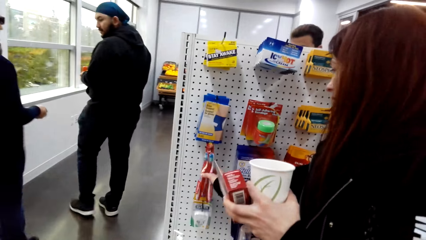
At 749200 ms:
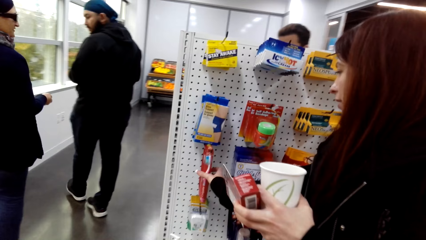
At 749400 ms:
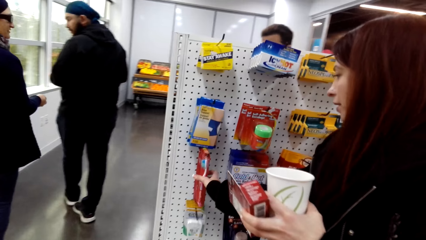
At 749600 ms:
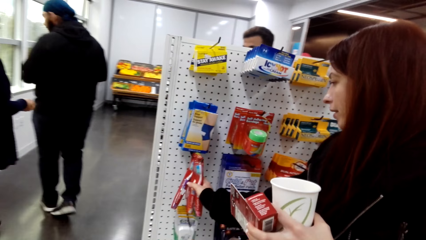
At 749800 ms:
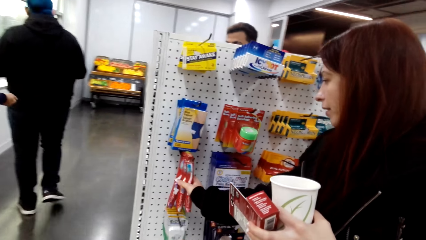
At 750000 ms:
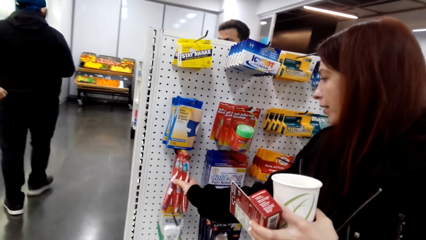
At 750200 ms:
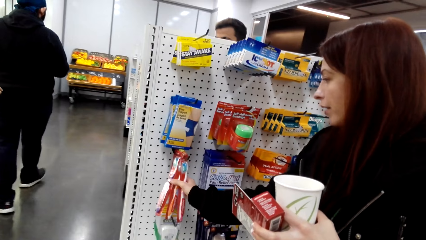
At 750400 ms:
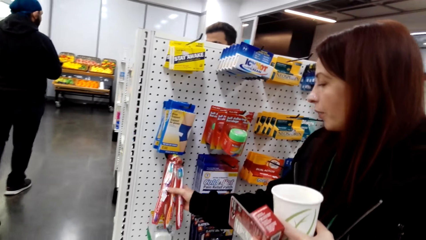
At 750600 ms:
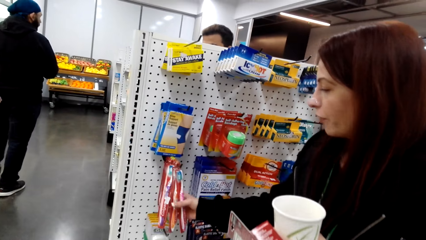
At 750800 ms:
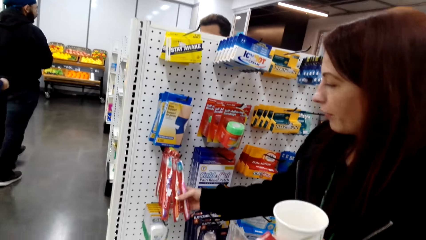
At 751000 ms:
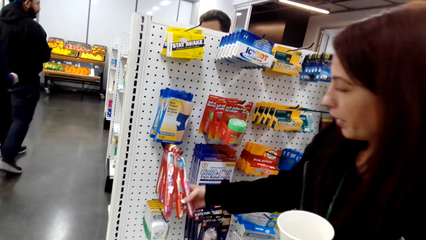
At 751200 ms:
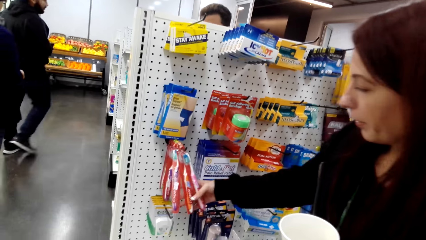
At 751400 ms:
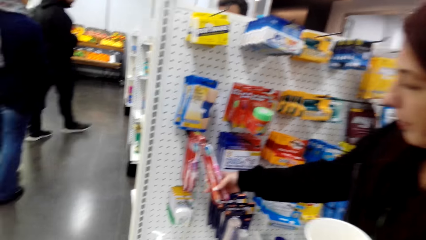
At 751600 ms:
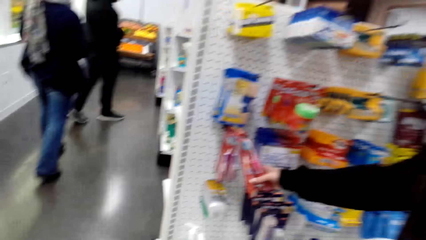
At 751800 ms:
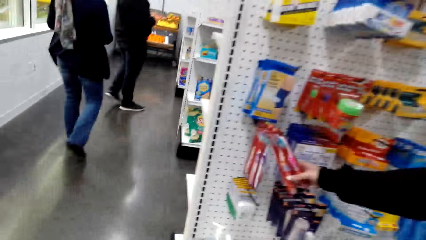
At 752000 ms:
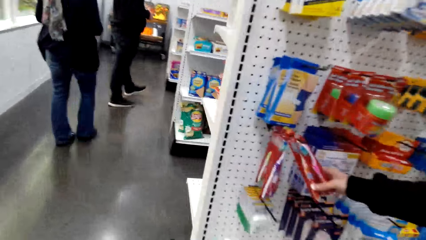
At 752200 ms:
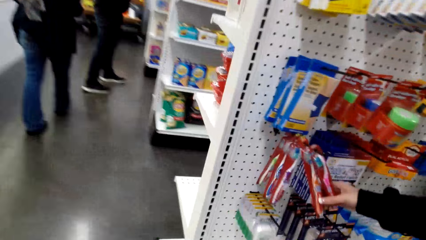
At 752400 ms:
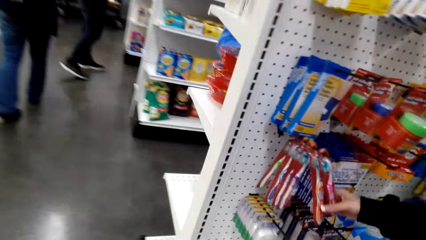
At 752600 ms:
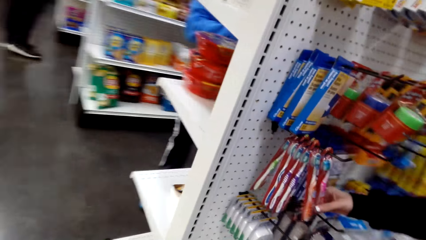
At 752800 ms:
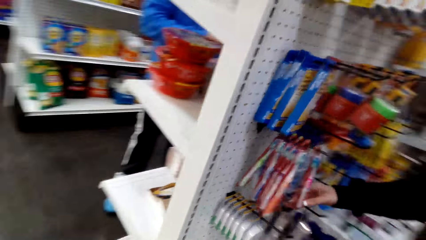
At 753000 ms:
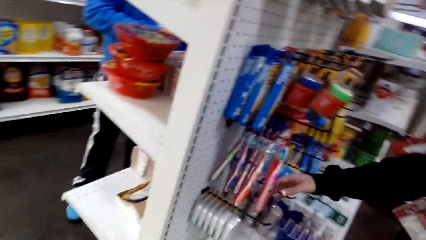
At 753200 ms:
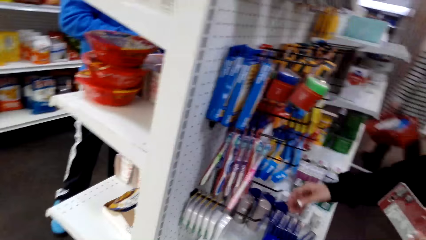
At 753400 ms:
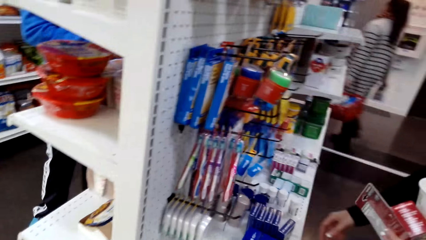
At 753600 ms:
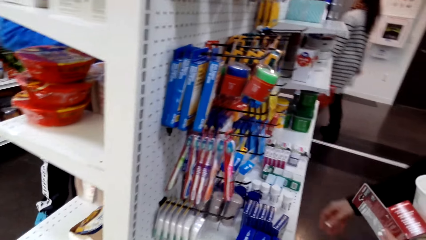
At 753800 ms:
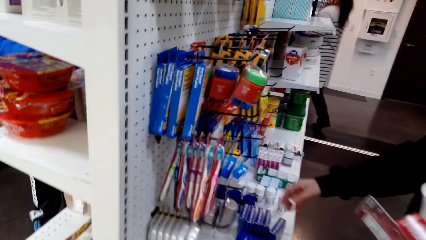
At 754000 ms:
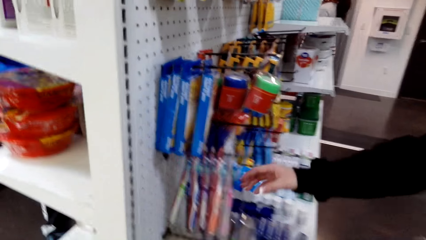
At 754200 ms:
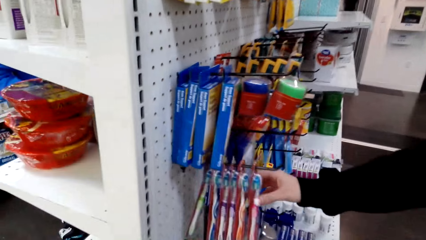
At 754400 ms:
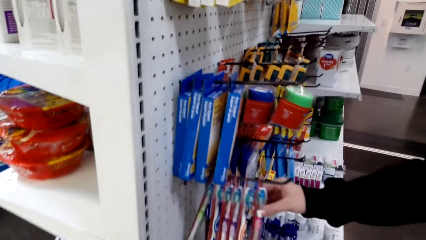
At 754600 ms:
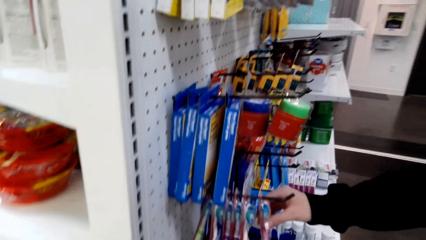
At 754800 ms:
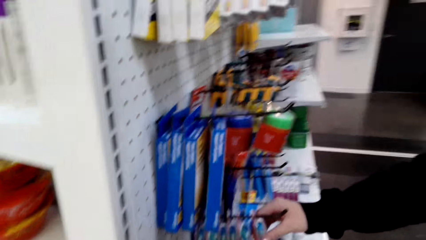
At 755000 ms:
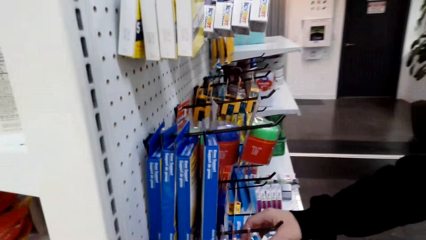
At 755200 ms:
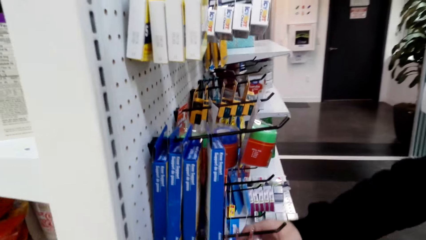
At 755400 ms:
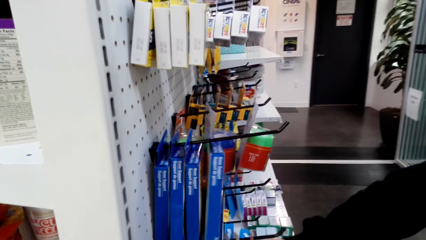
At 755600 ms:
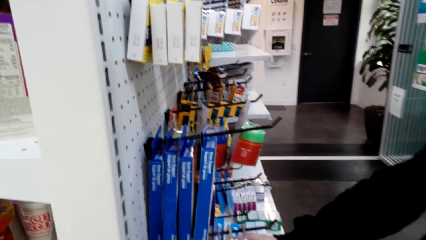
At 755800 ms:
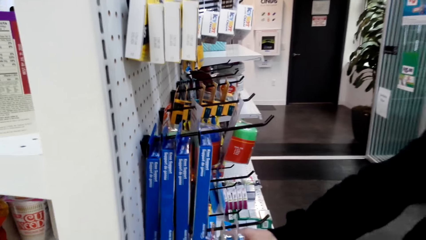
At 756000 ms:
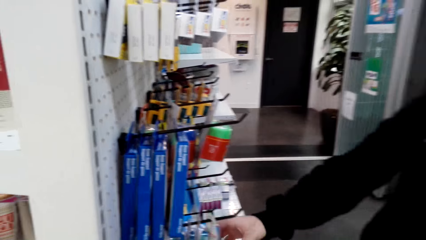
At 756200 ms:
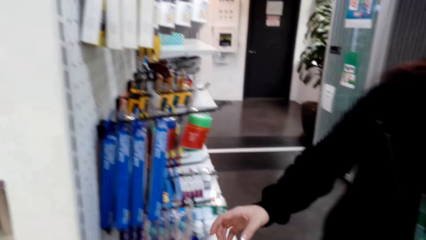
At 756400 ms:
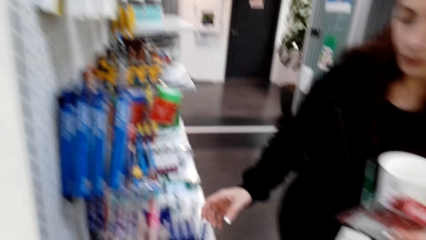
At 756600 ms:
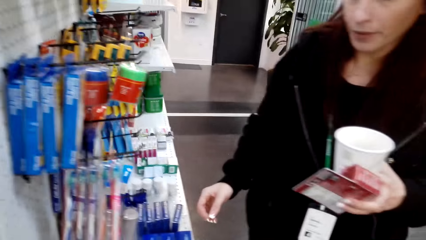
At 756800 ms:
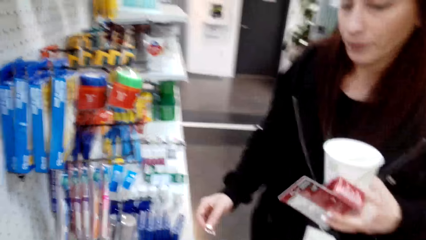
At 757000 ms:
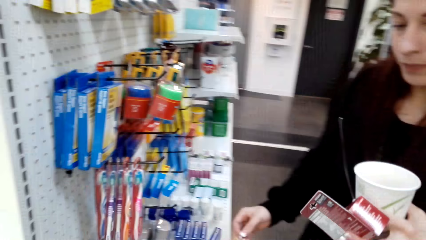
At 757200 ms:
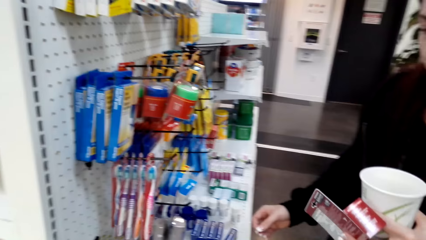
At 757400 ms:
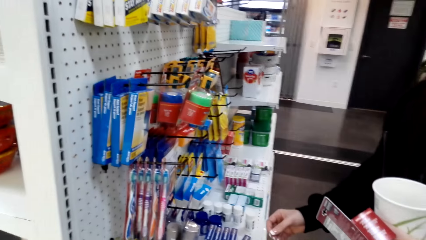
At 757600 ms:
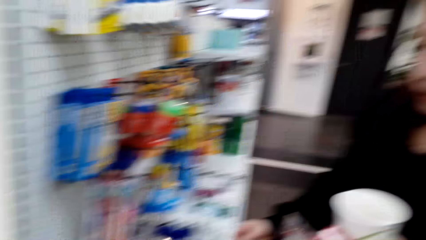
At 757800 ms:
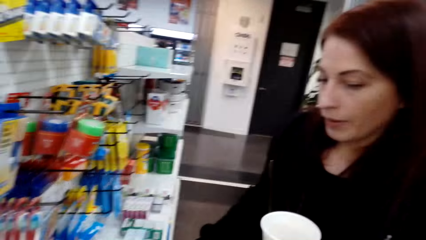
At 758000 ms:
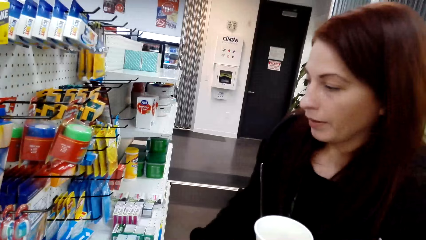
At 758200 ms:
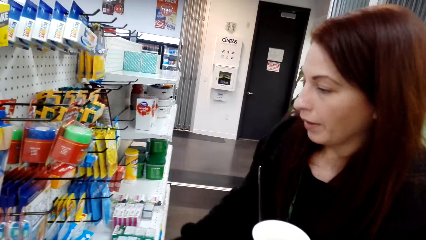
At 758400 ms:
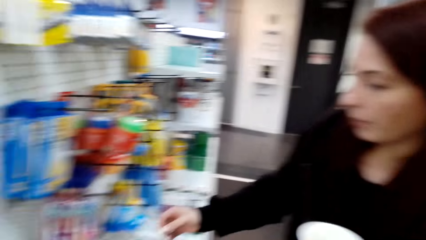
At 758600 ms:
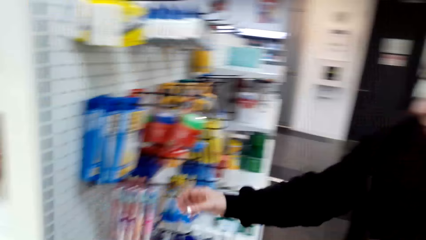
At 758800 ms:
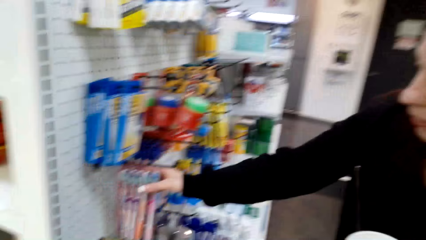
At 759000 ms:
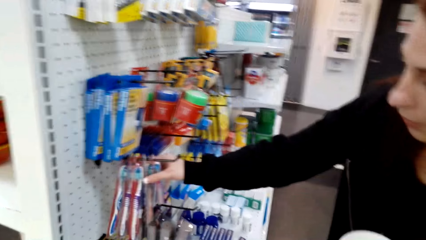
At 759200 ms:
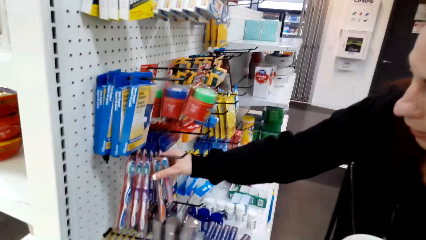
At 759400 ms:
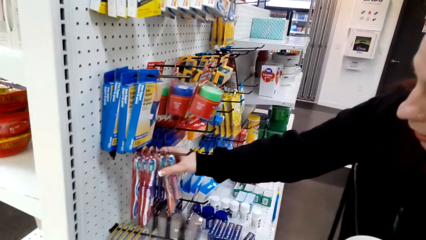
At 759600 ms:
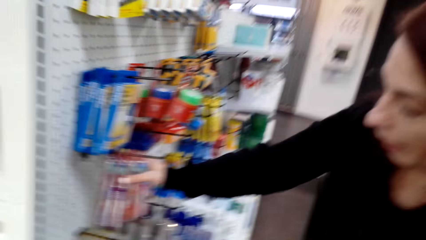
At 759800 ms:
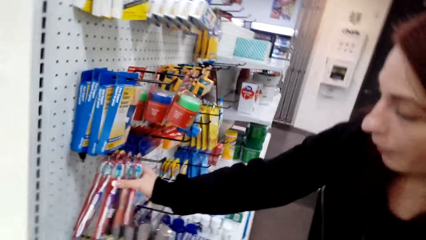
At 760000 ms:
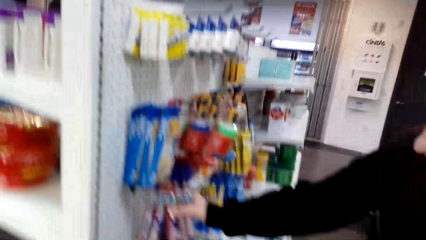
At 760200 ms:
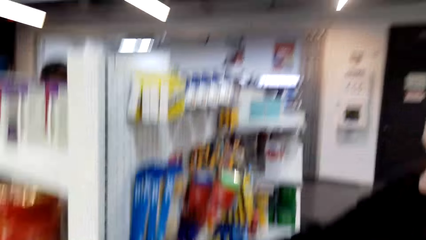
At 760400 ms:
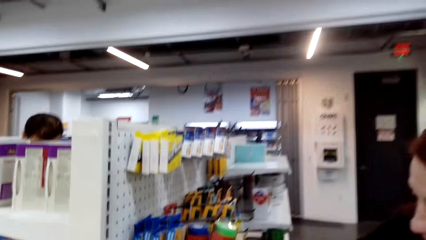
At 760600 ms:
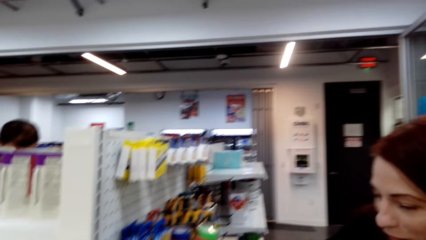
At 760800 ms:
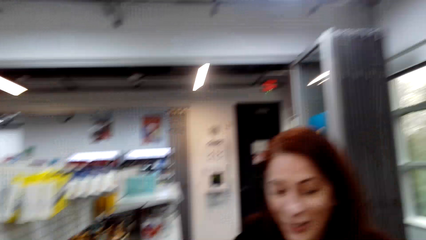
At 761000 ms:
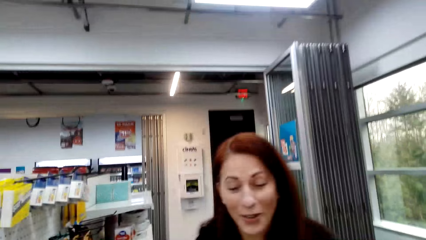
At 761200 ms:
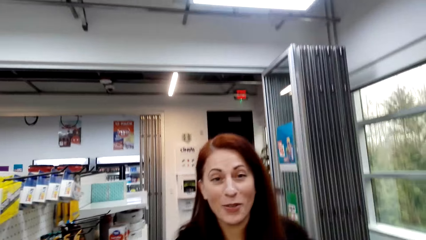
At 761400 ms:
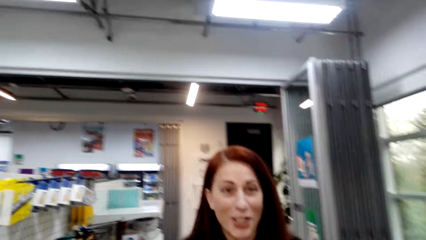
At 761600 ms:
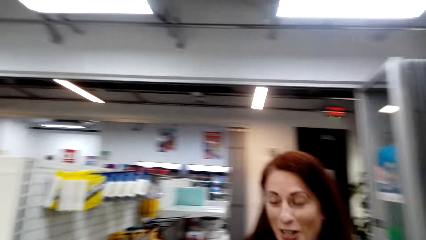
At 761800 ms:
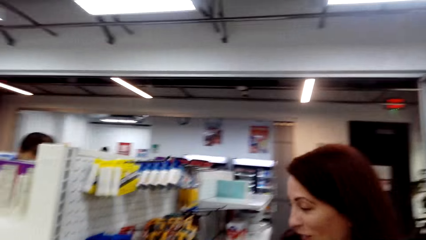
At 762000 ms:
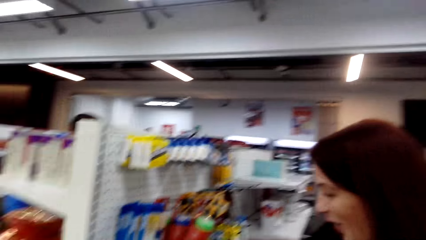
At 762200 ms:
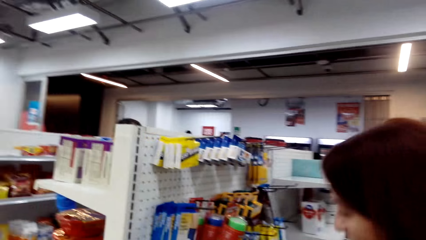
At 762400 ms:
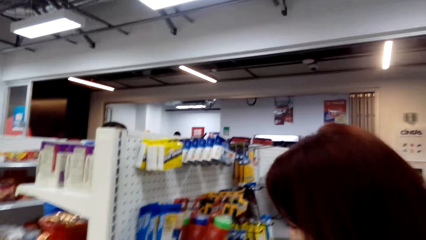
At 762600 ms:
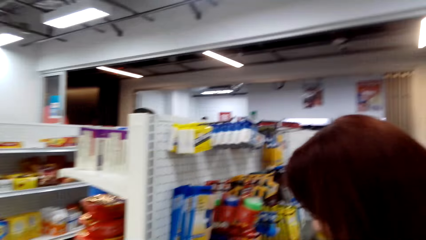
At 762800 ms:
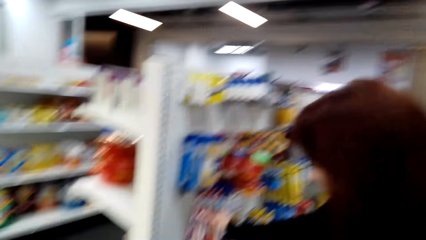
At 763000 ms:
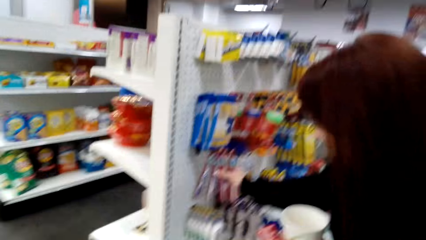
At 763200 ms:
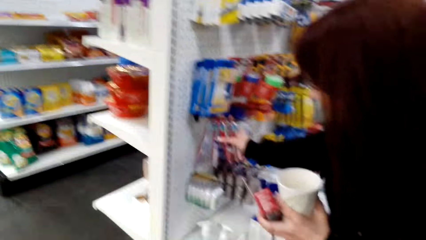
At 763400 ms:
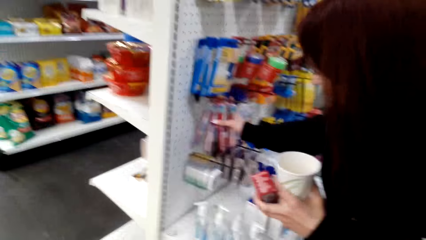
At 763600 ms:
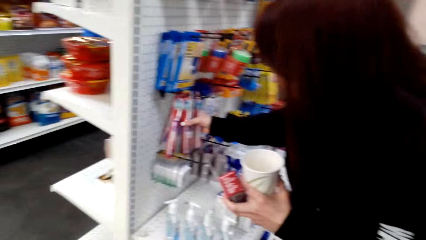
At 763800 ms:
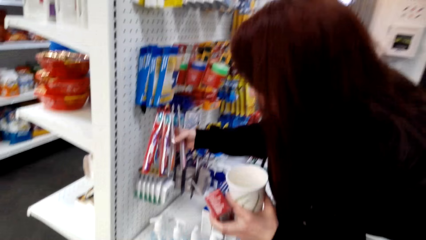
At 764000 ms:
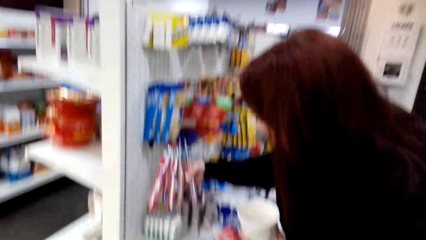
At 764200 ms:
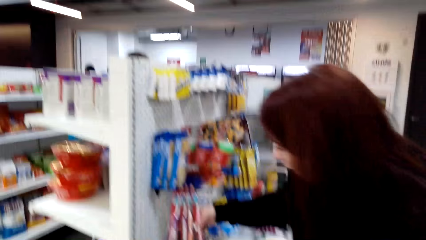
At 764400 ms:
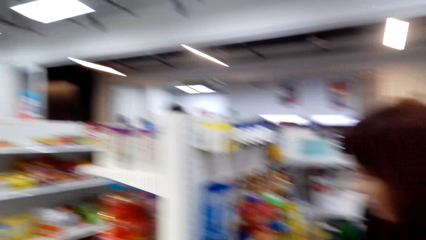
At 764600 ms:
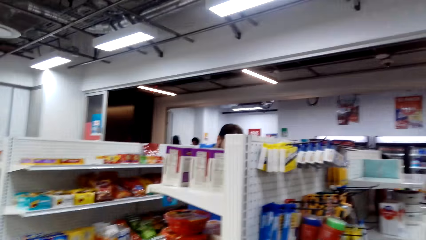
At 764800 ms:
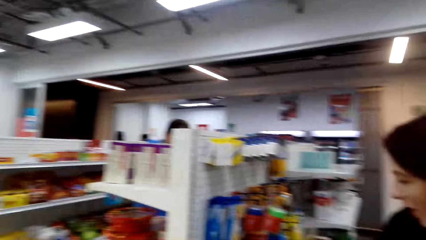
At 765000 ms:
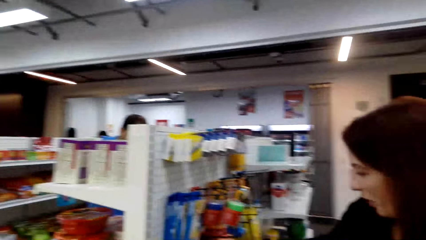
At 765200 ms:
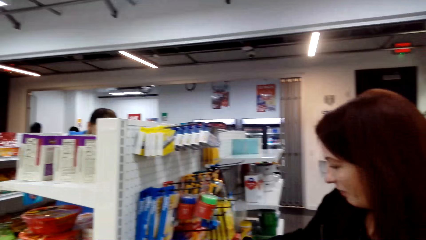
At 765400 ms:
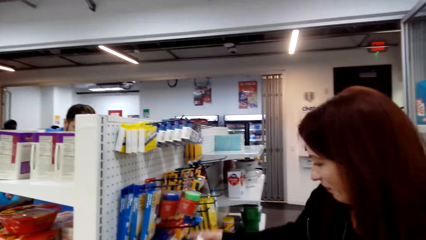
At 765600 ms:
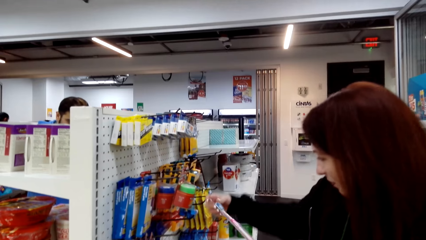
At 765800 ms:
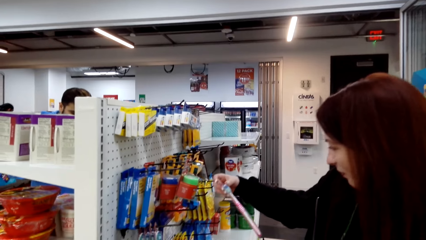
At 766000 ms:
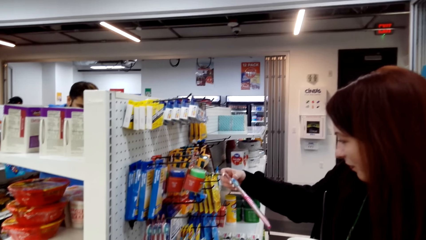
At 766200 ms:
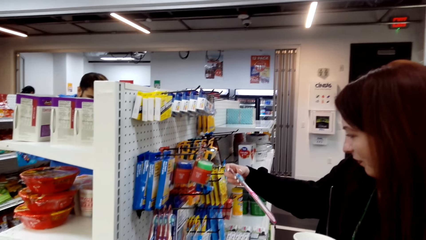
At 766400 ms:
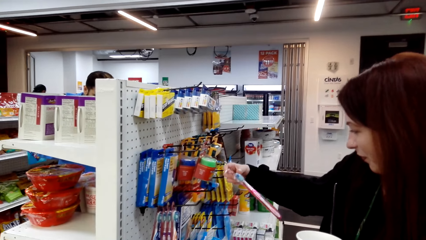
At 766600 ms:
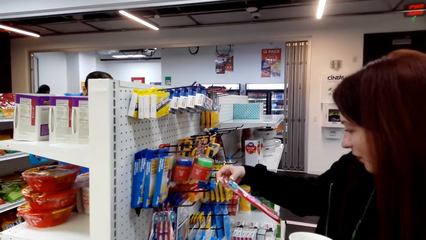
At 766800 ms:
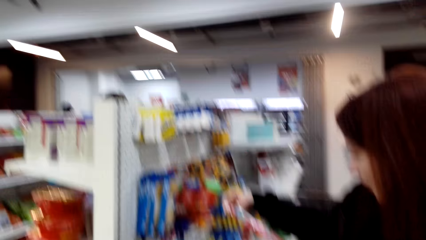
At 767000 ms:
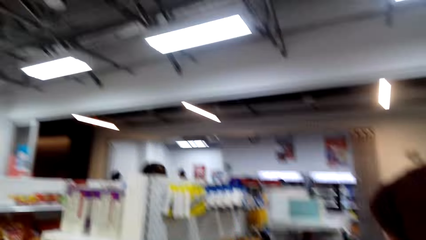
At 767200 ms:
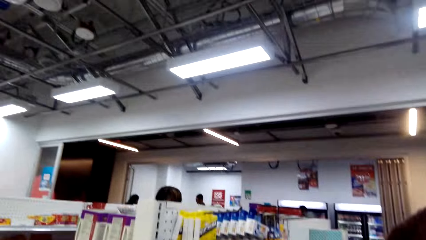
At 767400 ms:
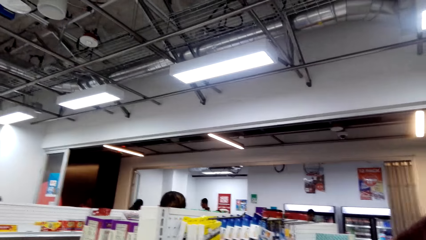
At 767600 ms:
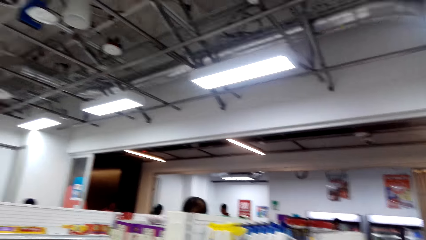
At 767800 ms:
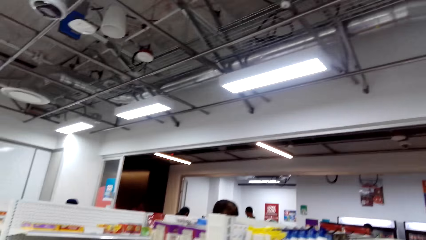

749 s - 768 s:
A woman touches the toothbrushes or toothpaste. The woman talks to the camera wearer and touches the toothbrushes. The camera wearer laughs. The woman takes a toothbrush.
